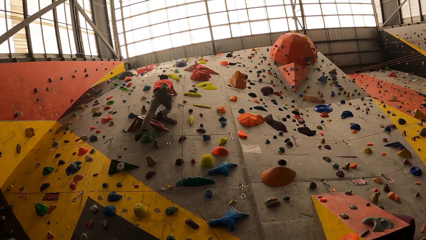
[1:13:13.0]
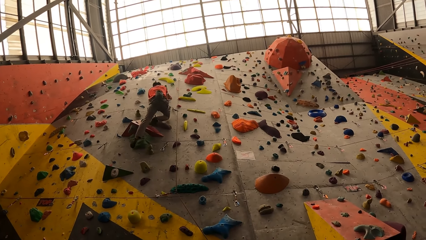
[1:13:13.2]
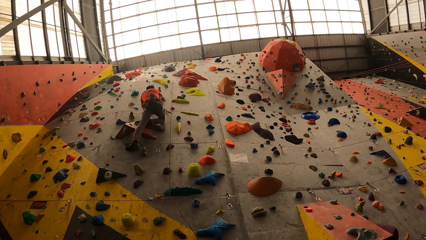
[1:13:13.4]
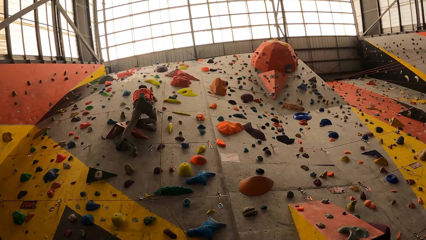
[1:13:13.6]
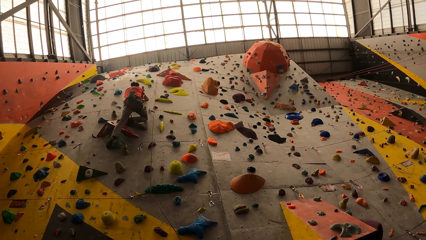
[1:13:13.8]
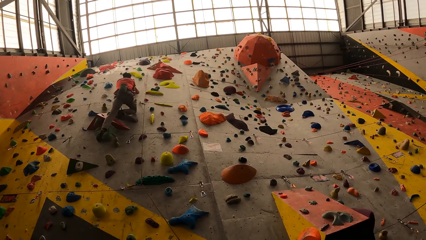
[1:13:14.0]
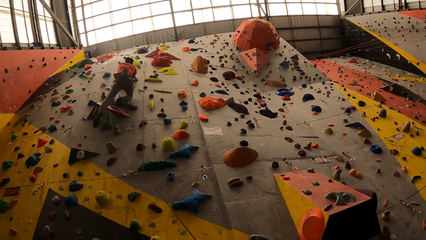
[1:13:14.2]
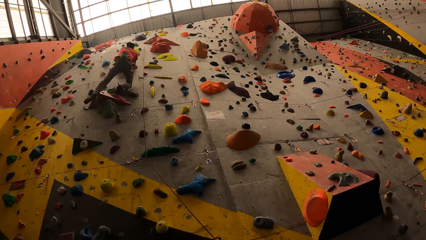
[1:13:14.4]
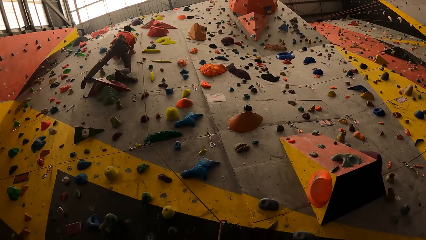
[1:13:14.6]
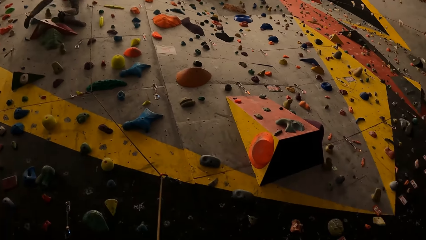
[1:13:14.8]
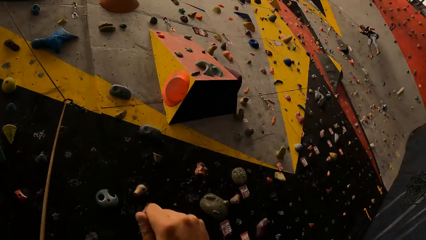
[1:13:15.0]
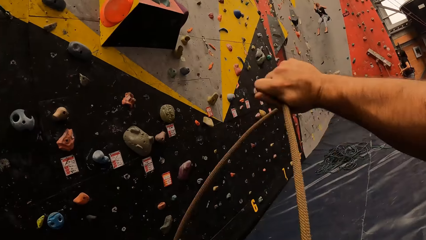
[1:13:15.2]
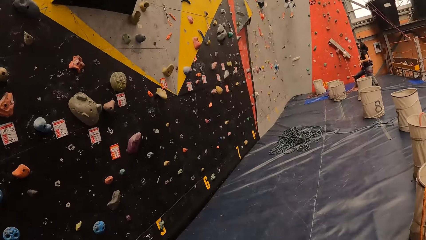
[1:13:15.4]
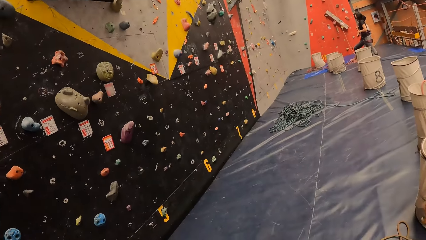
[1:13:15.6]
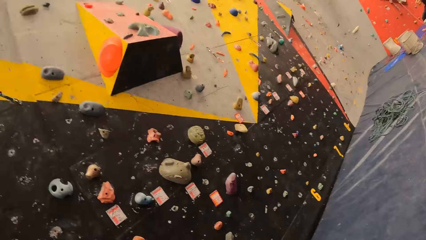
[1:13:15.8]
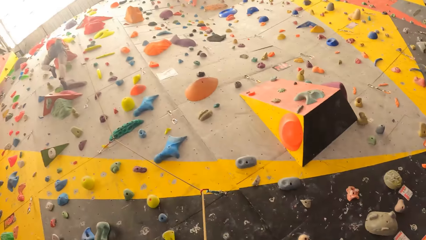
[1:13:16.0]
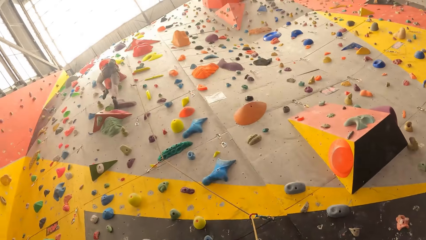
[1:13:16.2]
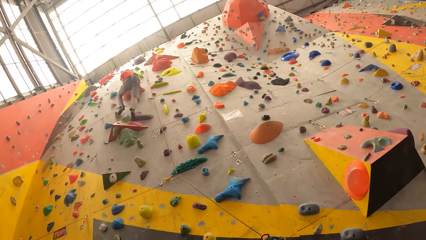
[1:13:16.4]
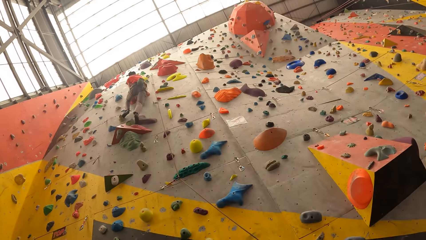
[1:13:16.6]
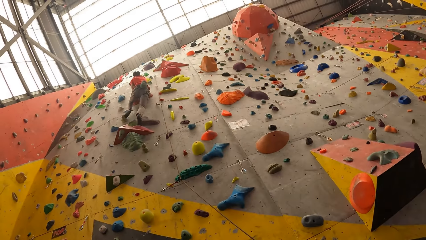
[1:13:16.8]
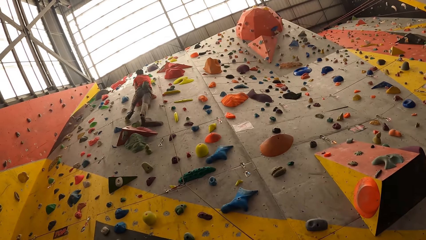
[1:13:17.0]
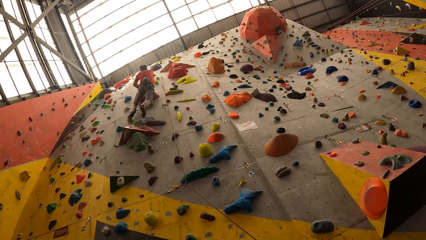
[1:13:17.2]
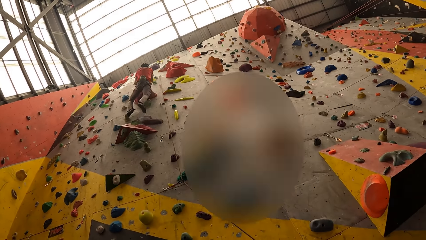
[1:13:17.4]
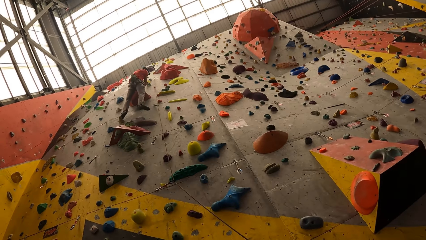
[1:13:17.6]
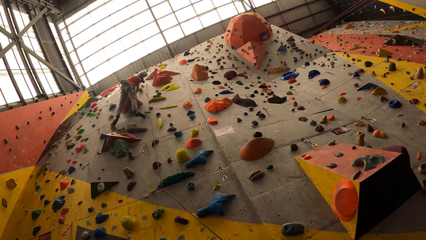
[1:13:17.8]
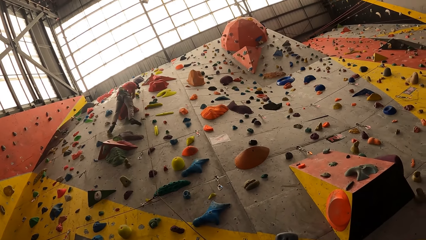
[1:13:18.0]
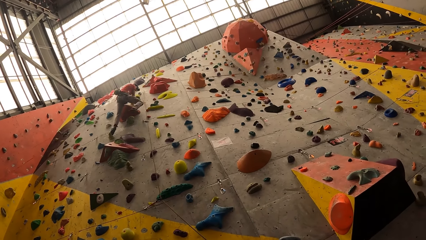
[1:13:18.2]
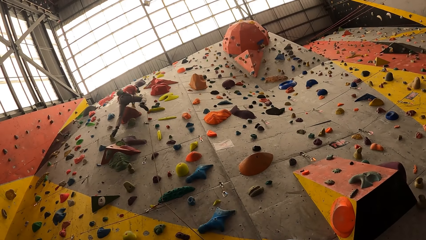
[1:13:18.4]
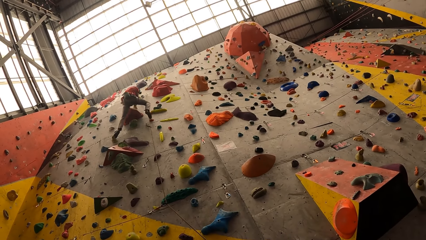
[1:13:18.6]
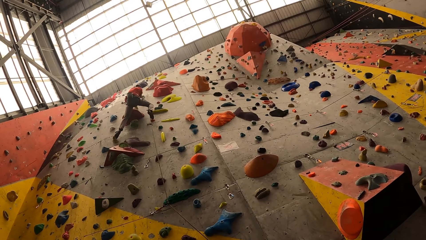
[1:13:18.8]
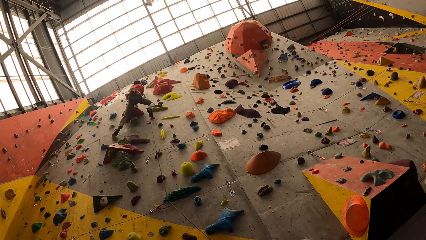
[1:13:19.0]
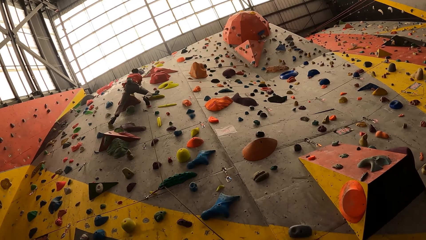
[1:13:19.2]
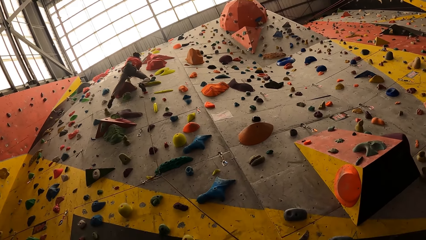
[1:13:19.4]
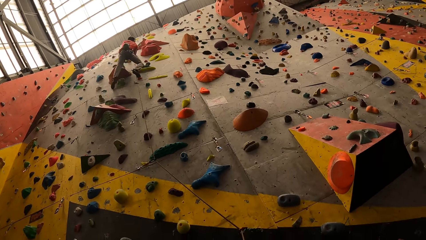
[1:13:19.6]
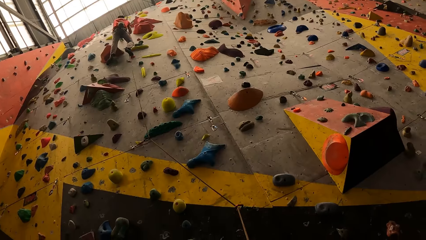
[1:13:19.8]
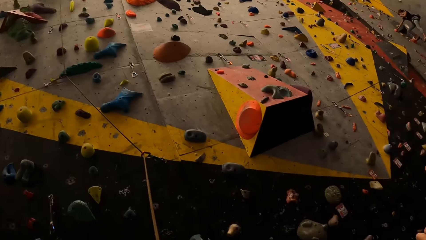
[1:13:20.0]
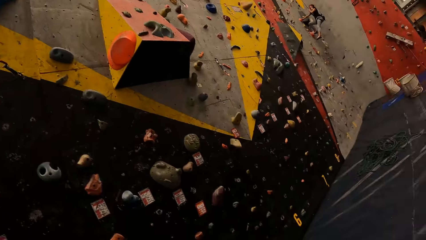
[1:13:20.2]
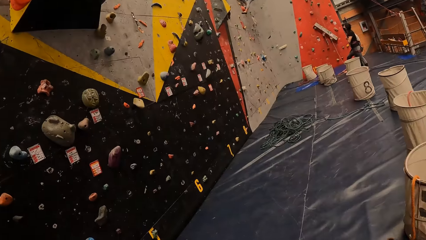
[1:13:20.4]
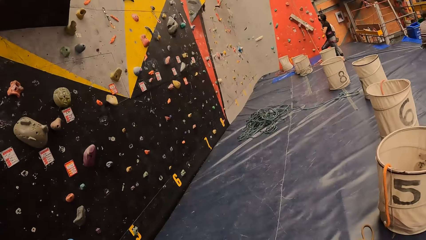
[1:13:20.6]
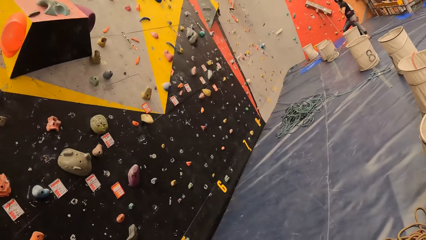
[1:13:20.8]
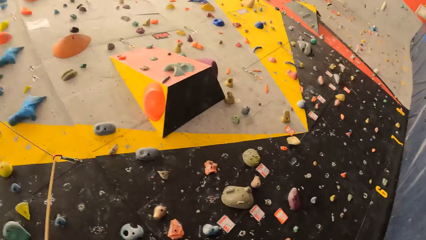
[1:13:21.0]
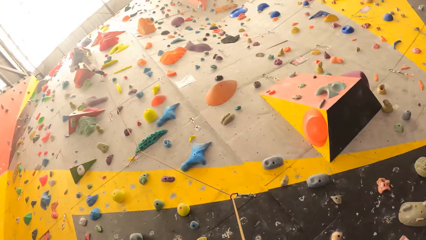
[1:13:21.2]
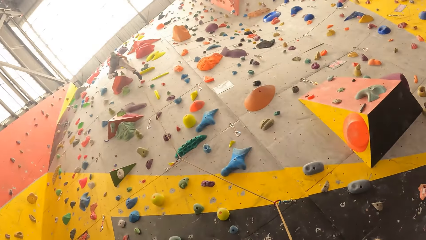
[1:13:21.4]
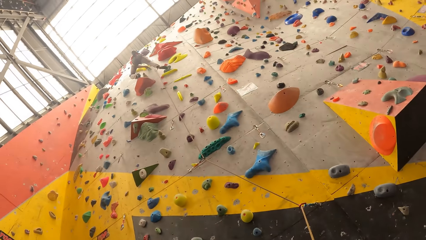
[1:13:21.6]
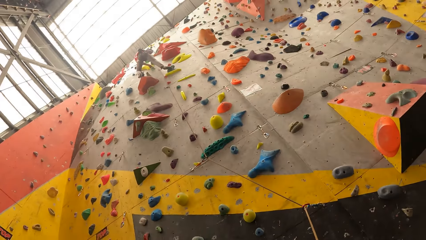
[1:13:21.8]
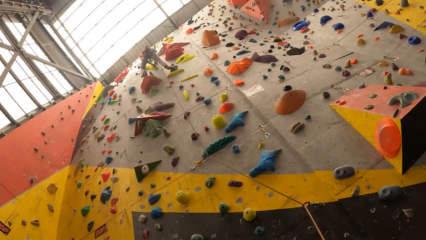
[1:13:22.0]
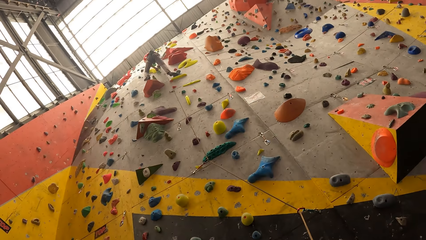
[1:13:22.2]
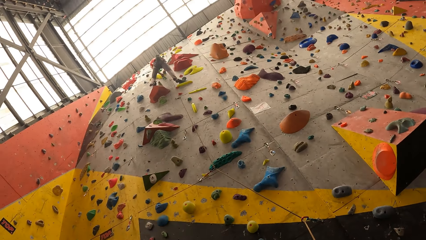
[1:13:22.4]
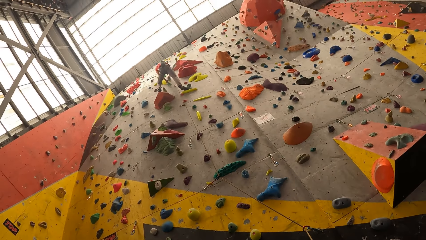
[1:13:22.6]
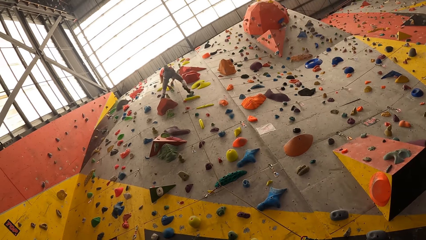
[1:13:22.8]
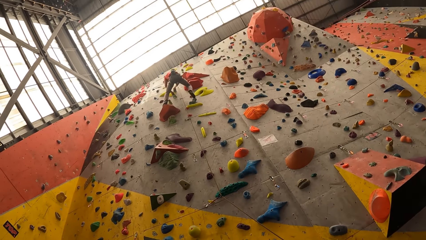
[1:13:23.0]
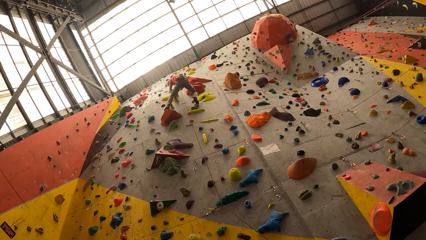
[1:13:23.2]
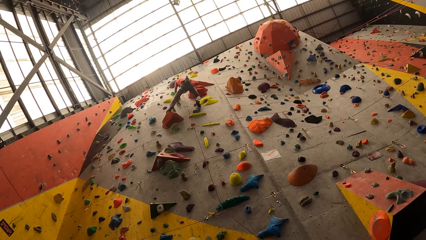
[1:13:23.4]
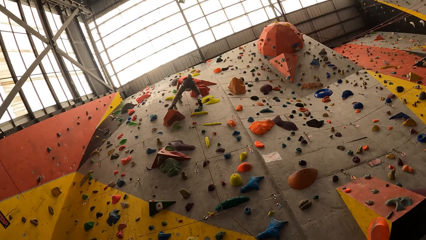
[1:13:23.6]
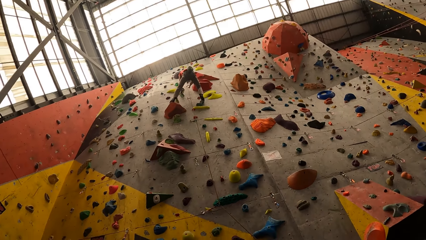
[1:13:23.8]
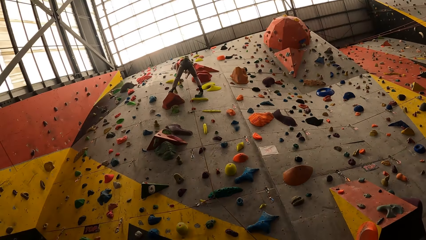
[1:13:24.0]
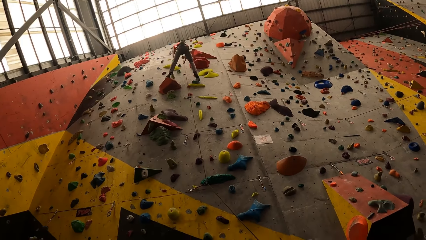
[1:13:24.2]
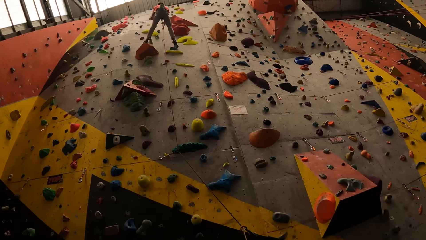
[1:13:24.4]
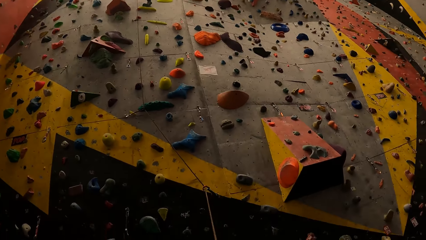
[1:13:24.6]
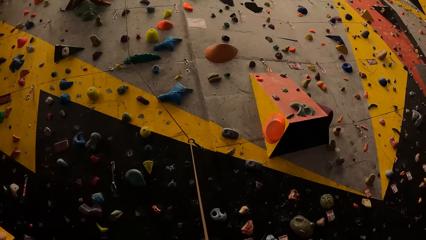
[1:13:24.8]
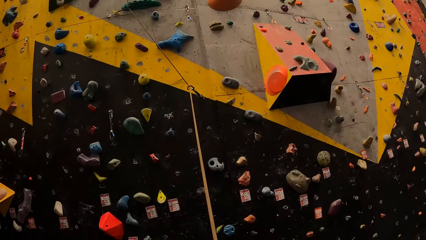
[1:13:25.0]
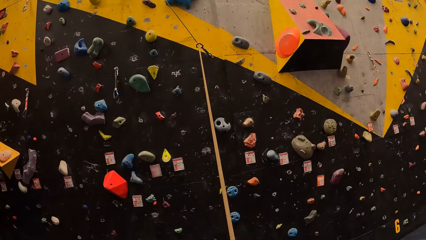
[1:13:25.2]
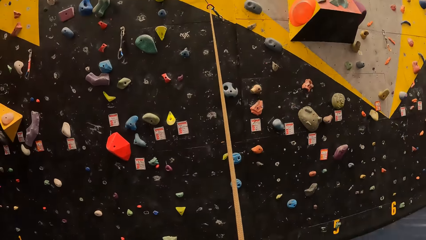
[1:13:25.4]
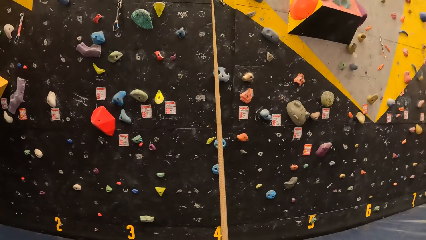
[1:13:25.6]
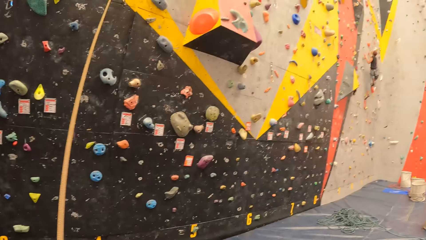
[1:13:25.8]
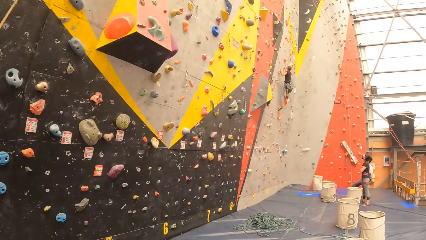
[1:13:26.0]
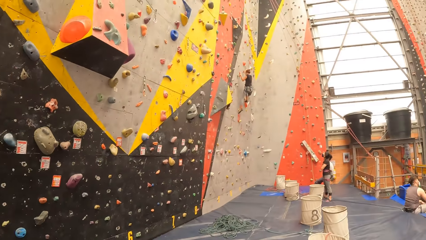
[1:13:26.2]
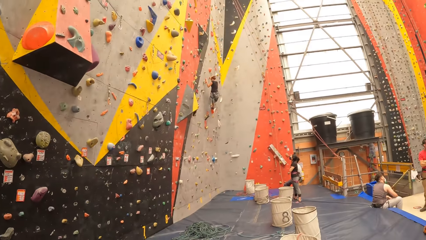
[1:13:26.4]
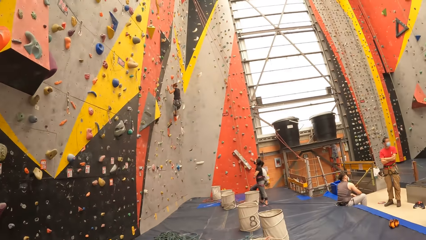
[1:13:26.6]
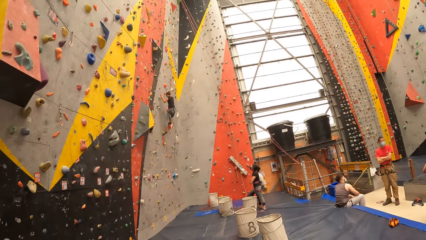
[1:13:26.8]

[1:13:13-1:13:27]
The camera wearer climbs, pulls the rope. They look around. They pull the rope.
